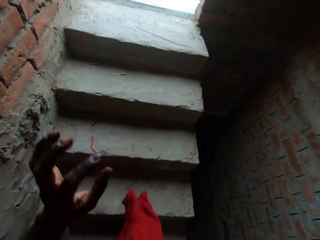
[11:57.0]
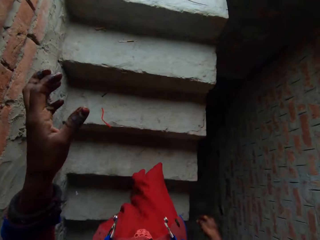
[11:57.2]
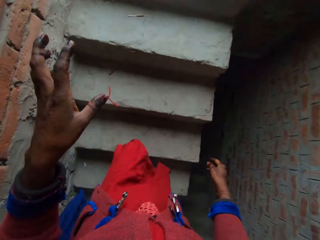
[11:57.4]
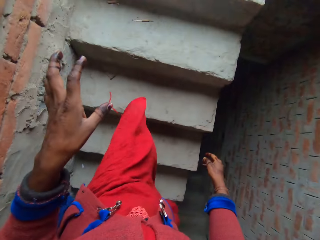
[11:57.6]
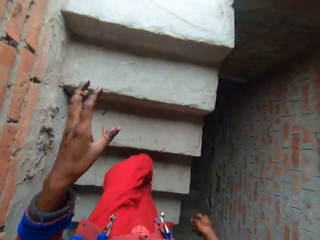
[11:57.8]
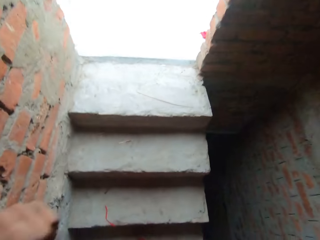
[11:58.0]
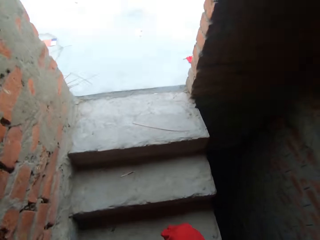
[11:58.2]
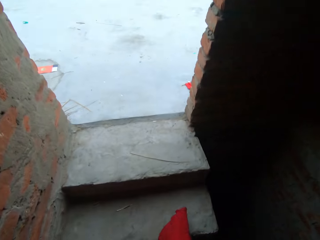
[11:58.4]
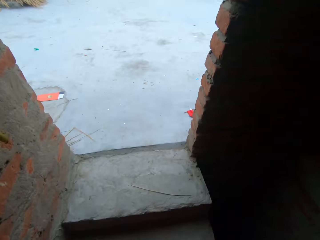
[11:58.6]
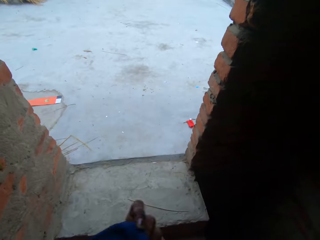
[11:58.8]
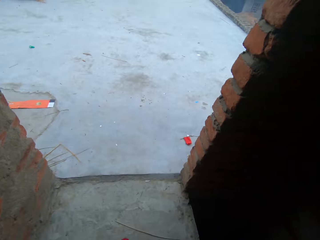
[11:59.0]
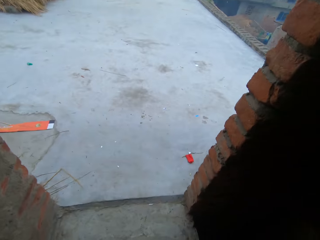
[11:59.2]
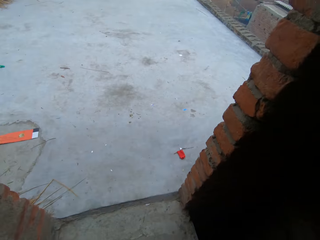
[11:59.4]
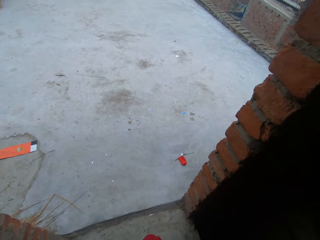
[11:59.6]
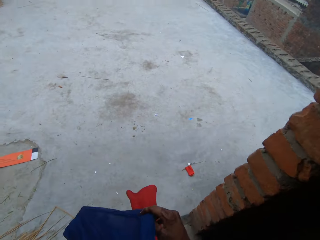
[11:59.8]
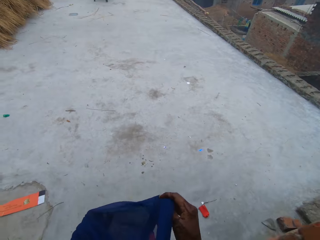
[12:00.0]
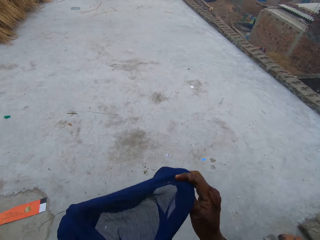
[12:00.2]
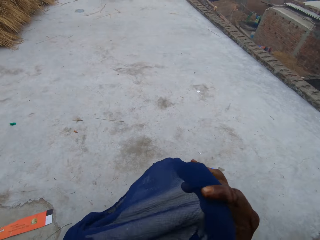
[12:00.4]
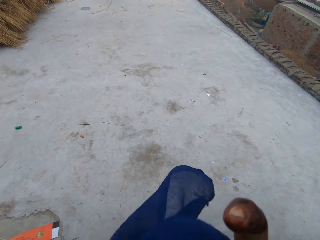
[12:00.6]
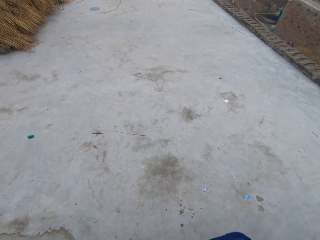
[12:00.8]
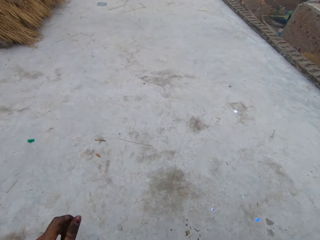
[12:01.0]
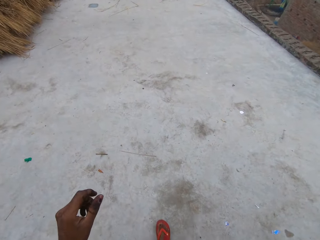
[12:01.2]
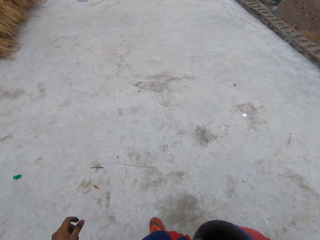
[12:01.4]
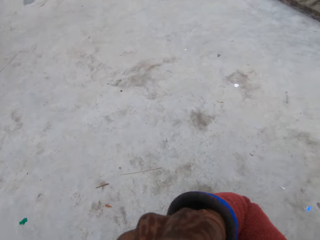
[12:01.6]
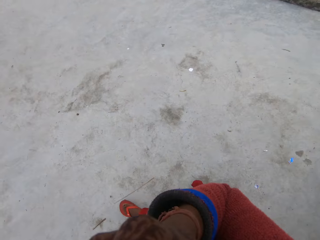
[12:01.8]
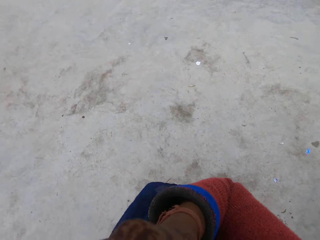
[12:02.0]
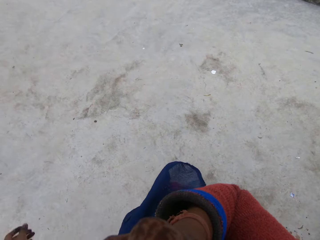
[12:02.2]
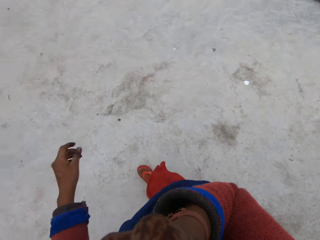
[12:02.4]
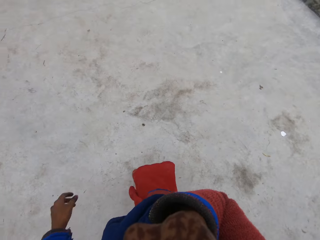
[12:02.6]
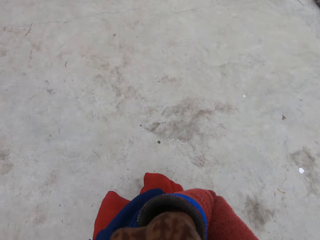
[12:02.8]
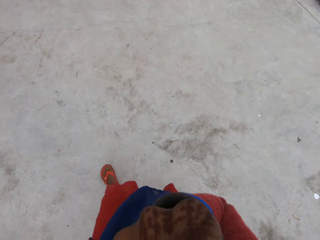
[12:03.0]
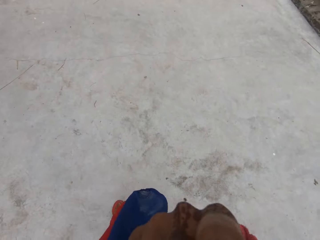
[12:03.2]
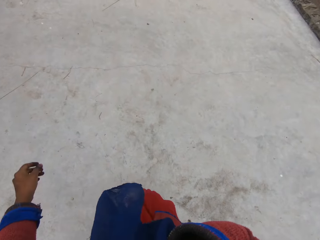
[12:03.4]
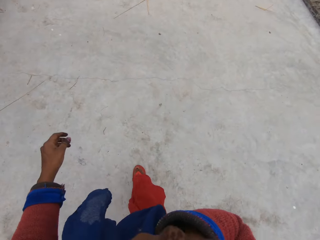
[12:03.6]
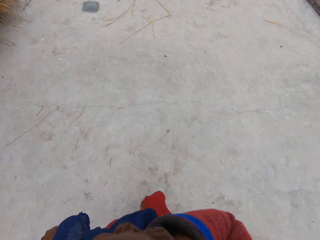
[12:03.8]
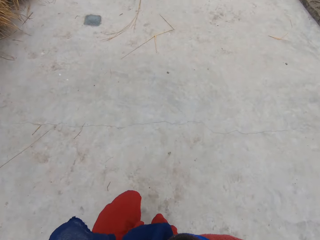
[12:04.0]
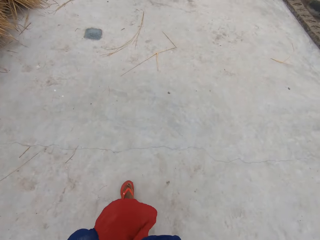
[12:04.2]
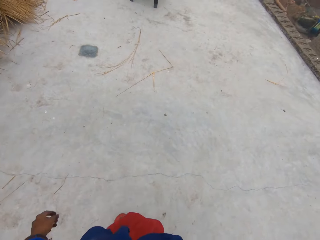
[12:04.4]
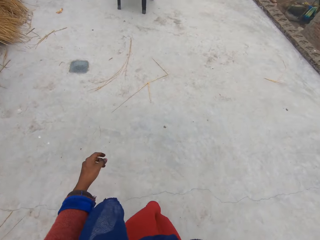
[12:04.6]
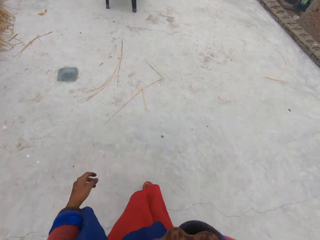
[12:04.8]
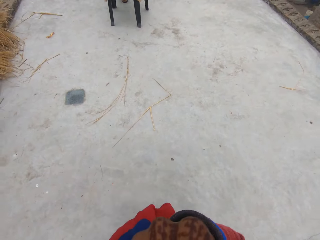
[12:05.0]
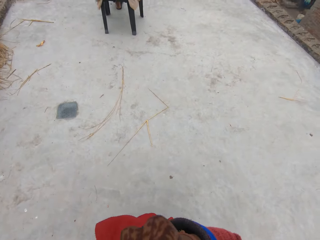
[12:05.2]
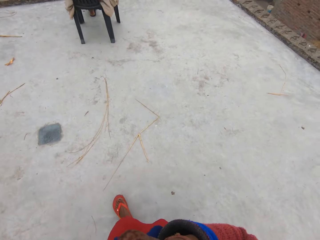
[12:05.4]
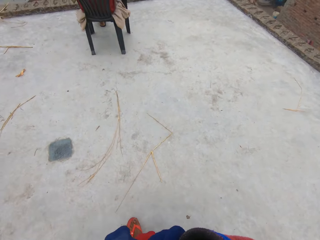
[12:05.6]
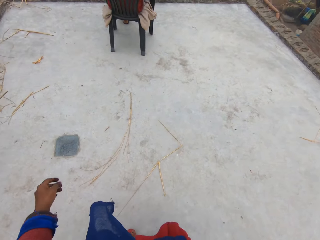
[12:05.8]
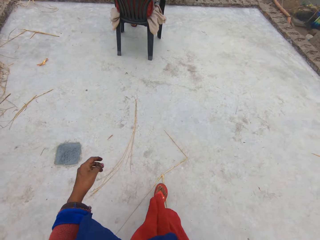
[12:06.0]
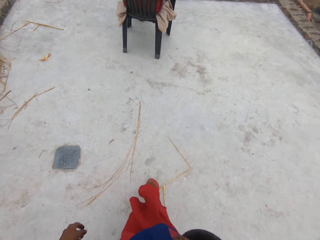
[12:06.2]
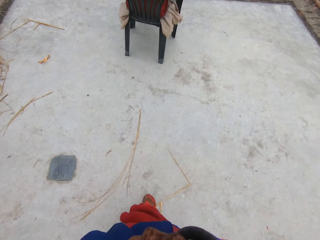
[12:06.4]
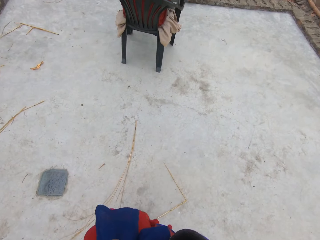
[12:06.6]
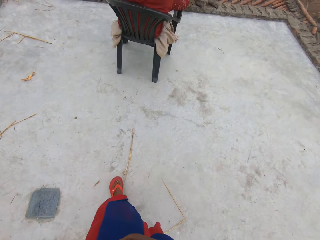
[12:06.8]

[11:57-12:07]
The camera wearer walks out of the room.

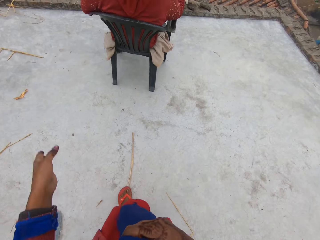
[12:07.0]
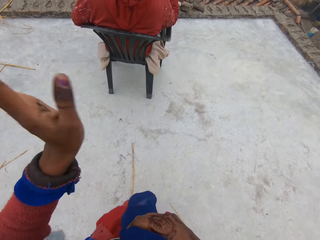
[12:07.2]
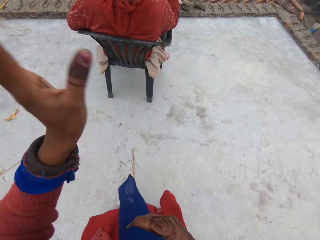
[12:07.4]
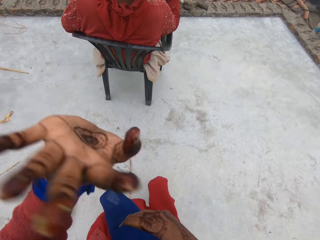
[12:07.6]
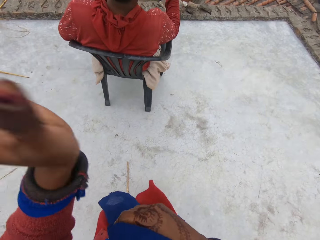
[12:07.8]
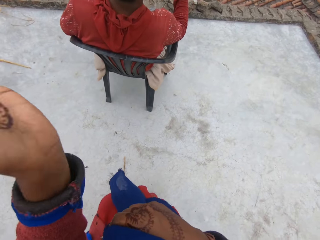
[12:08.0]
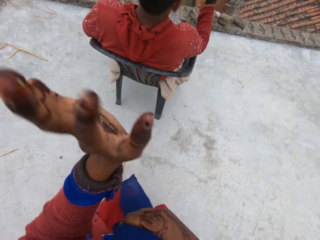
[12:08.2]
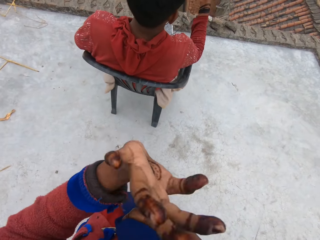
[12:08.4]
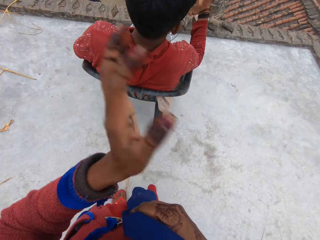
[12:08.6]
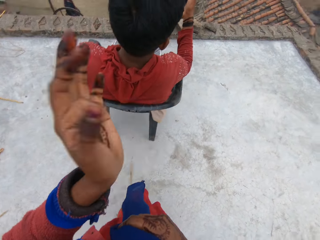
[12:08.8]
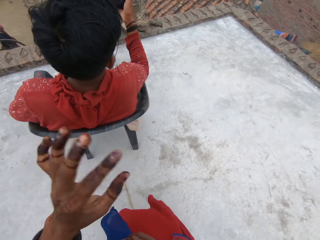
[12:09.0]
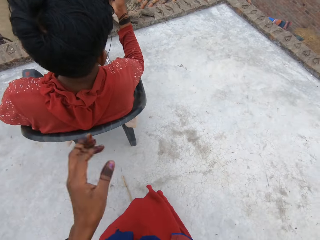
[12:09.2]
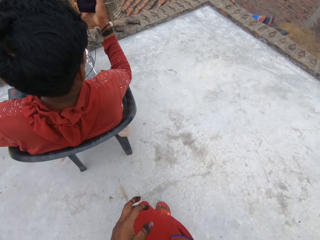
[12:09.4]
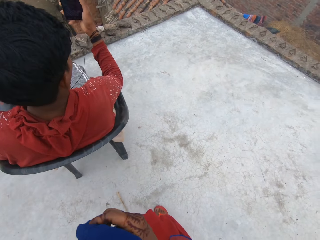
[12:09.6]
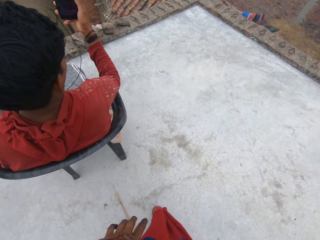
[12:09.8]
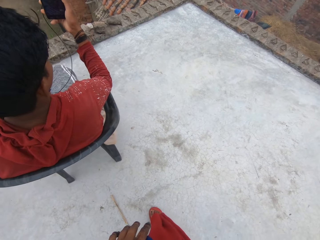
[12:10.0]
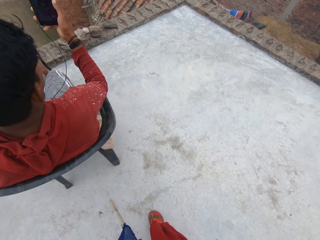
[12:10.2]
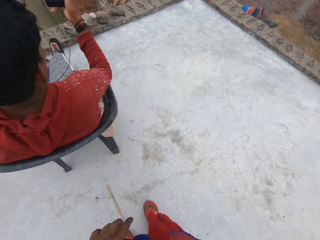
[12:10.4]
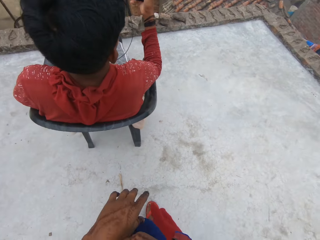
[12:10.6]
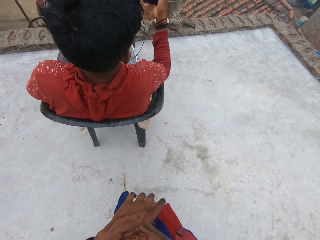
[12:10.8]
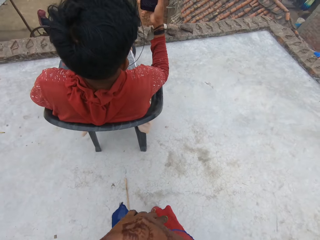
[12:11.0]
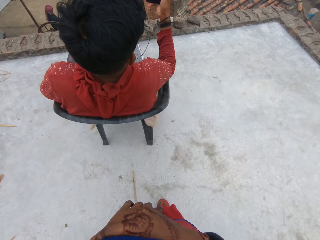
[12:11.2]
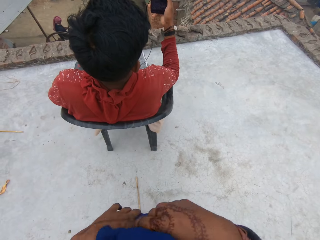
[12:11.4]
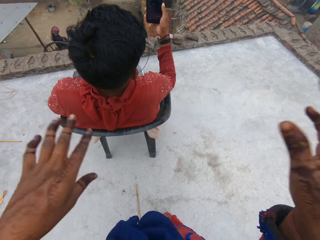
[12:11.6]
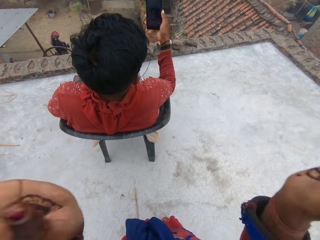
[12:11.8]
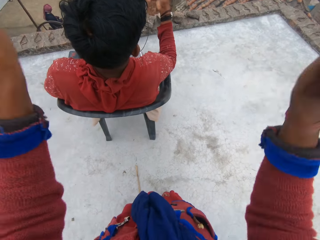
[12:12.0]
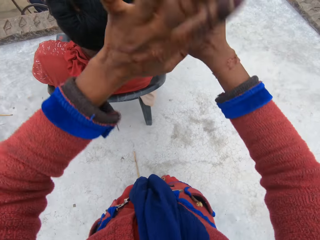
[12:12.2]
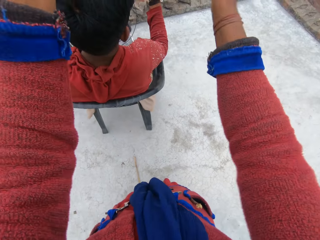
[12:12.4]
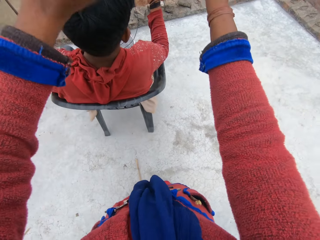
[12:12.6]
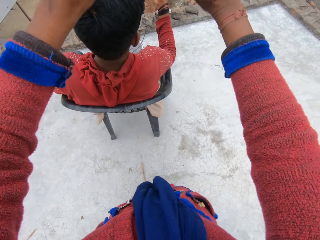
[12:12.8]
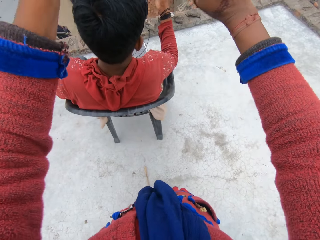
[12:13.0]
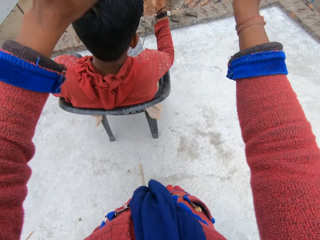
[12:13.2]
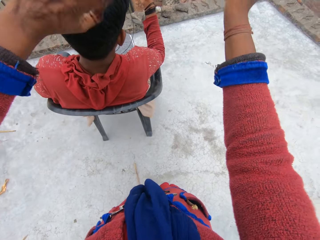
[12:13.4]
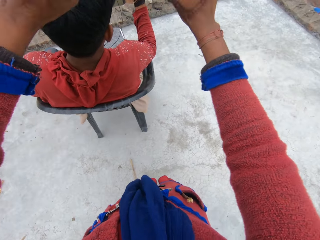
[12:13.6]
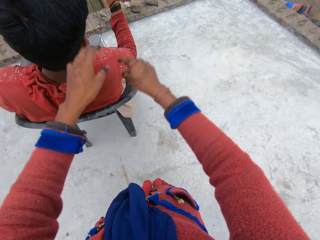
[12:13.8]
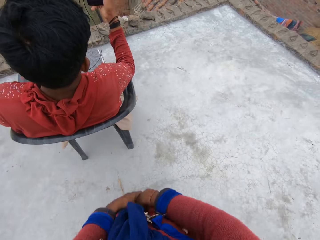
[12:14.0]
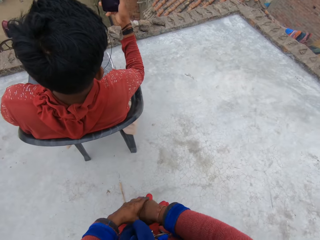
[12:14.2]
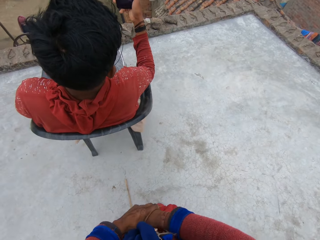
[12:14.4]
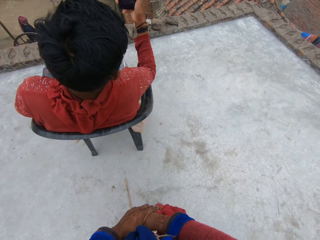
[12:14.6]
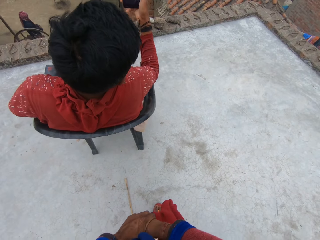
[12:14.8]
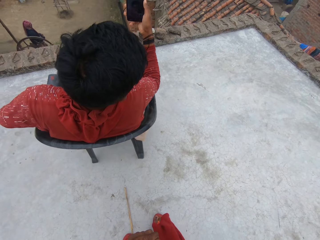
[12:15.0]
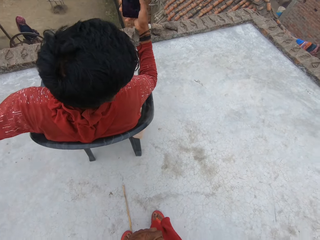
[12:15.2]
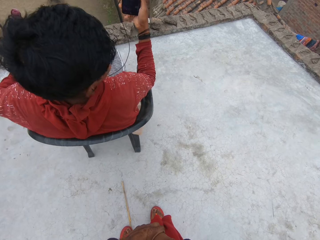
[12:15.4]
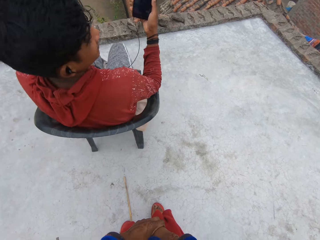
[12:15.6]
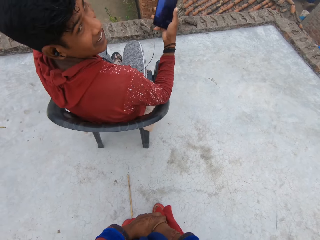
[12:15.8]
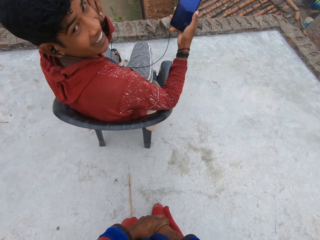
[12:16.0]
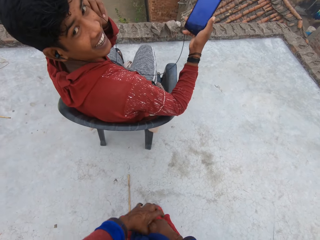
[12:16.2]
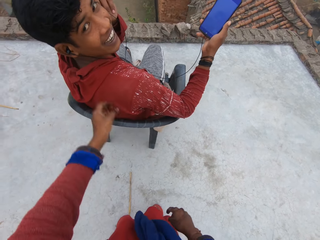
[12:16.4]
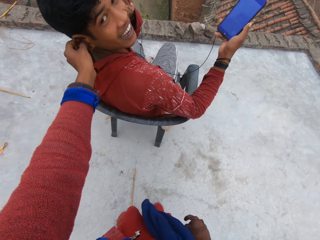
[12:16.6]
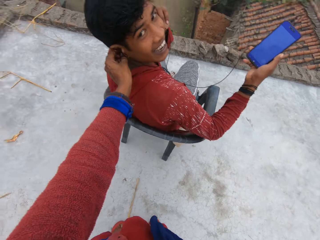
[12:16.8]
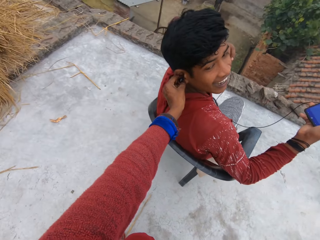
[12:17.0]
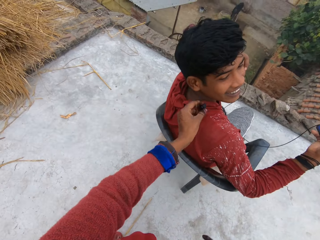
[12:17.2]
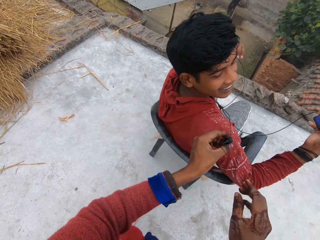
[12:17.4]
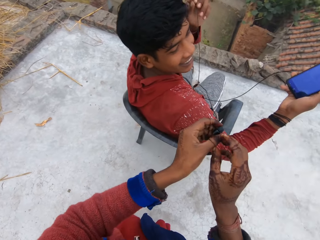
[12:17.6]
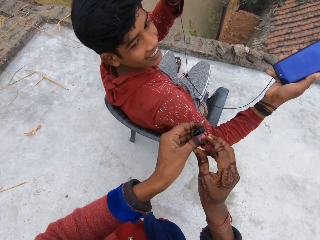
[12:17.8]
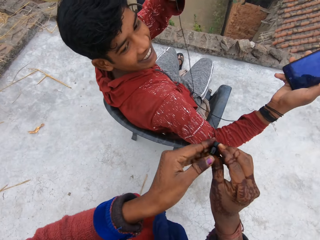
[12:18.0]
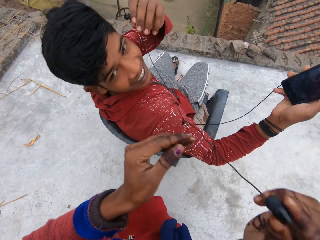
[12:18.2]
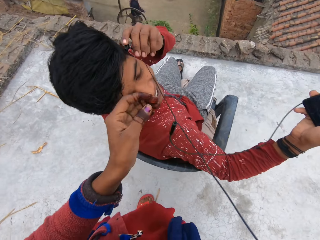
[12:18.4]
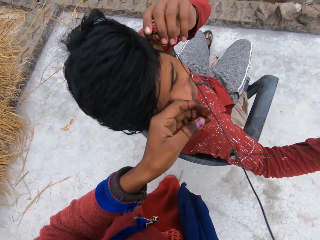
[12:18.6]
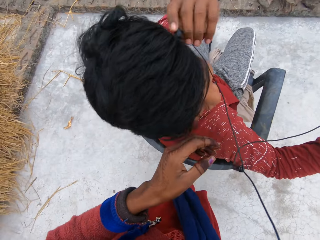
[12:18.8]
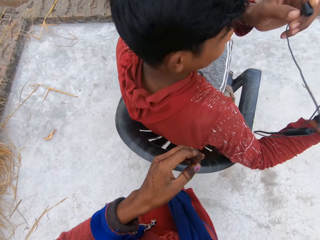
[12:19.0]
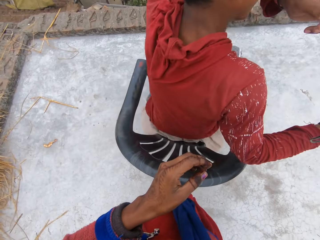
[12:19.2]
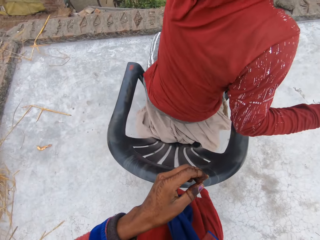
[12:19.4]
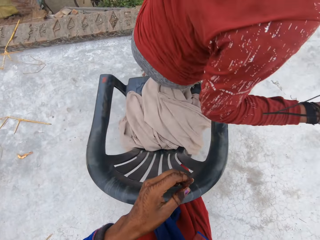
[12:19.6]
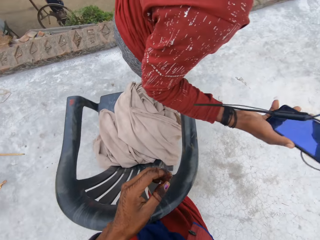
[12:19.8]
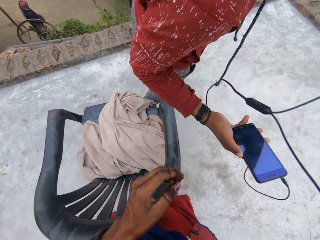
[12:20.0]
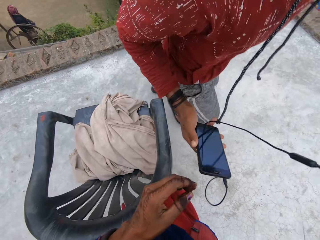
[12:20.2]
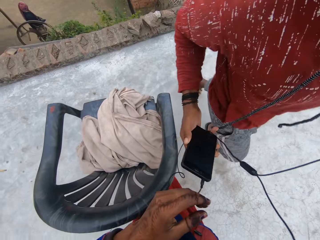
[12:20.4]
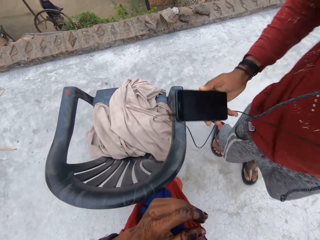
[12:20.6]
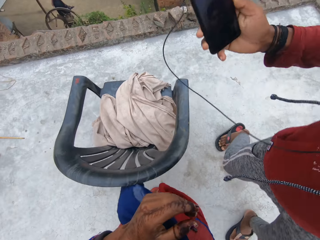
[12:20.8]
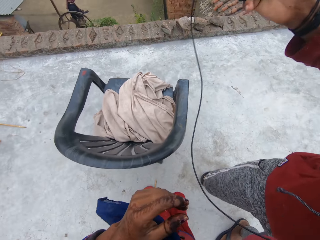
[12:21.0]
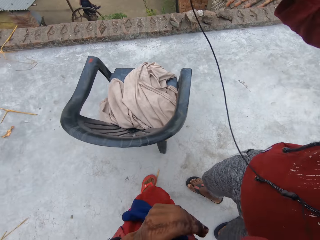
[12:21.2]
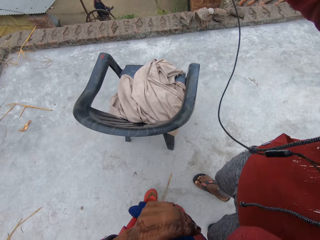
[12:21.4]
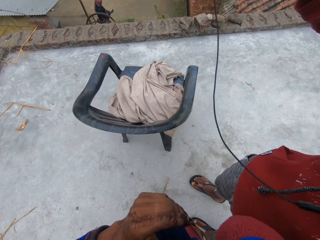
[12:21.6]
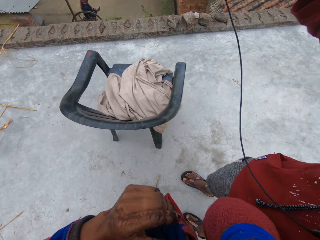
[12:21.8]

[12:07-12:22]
The camera wearer waves her left hand. A man holds a phone. The camera wearer waves behind the man. She takes an earpiece off the ear of the man. The man stands from the chair.
